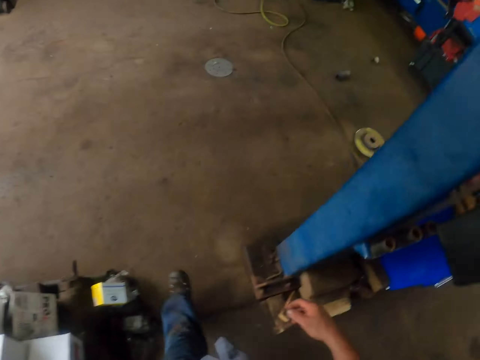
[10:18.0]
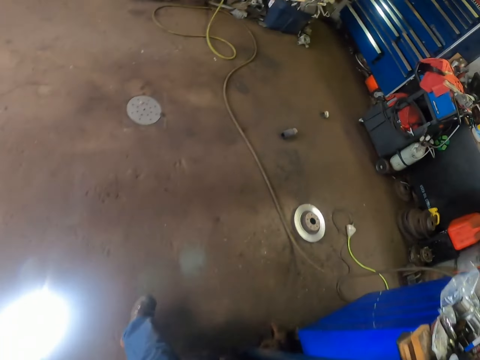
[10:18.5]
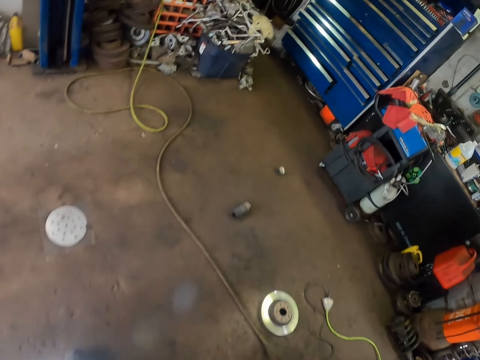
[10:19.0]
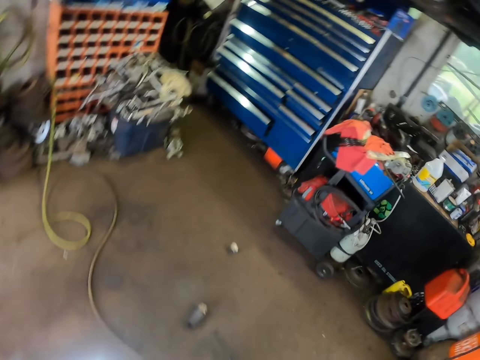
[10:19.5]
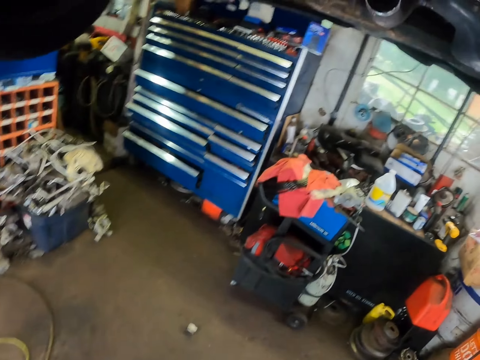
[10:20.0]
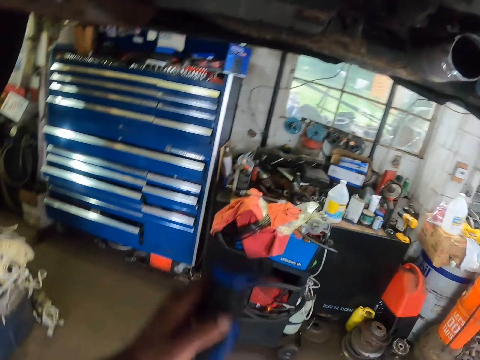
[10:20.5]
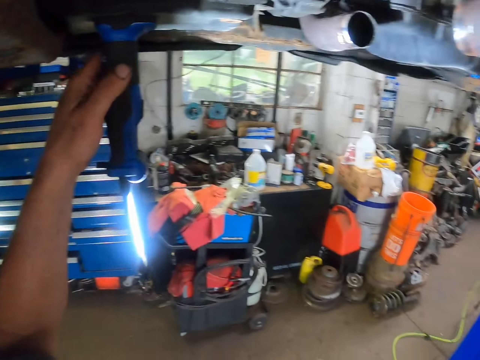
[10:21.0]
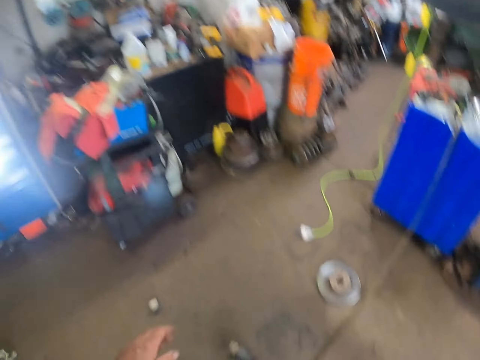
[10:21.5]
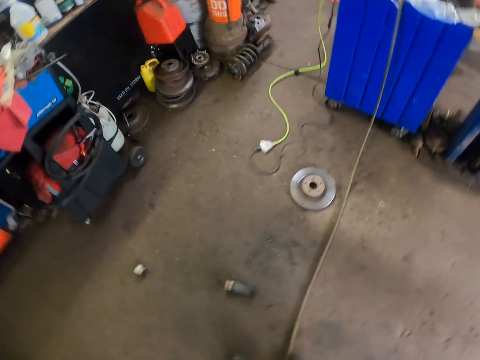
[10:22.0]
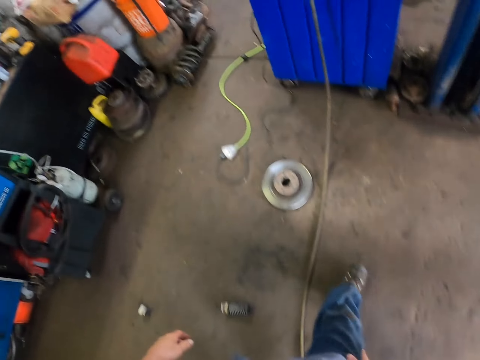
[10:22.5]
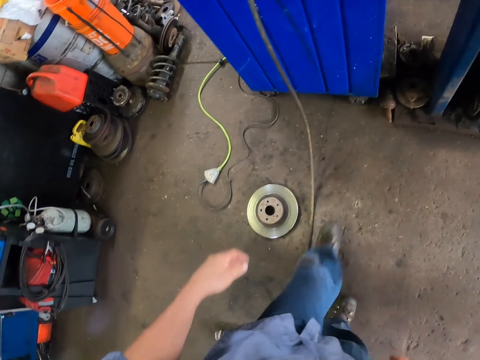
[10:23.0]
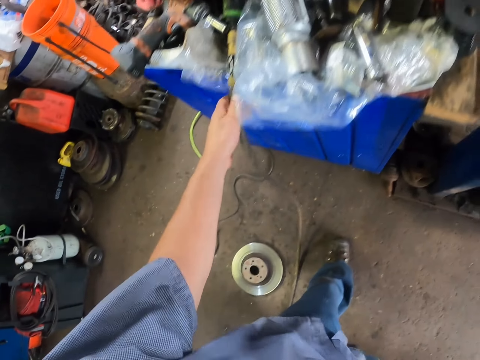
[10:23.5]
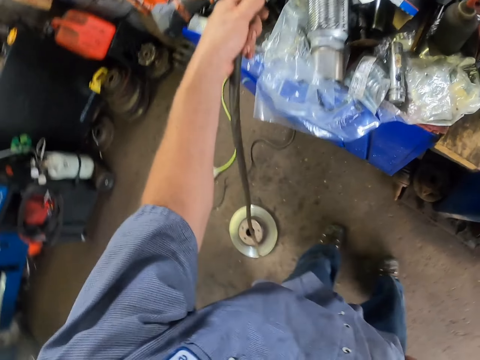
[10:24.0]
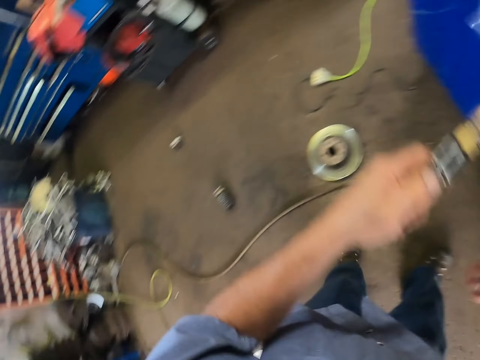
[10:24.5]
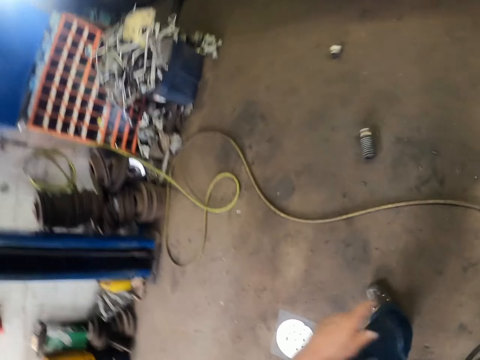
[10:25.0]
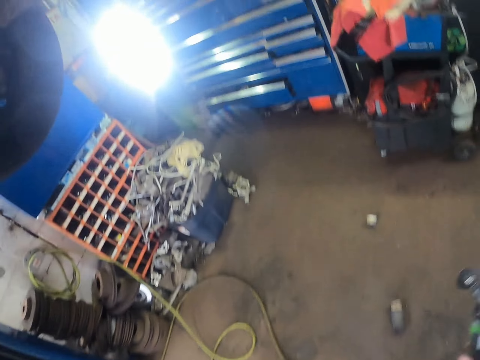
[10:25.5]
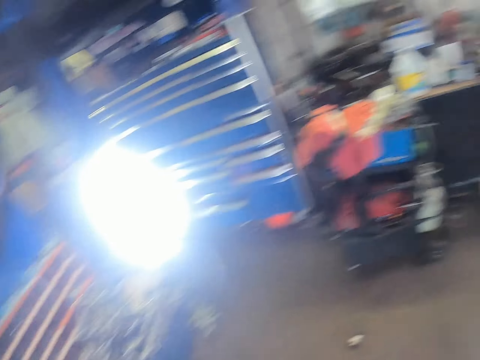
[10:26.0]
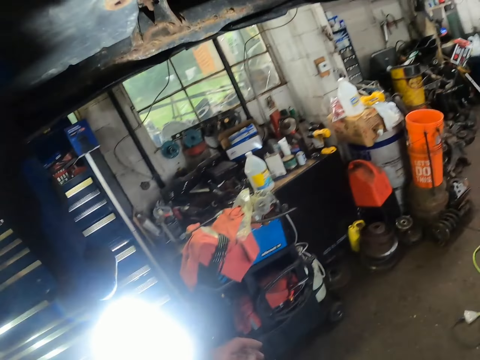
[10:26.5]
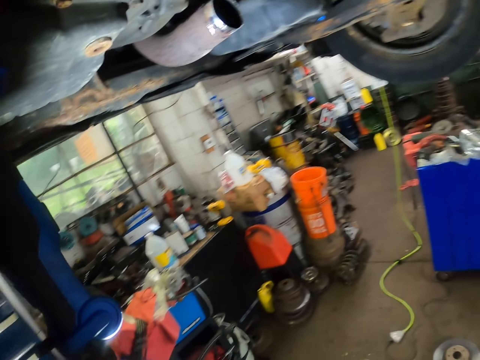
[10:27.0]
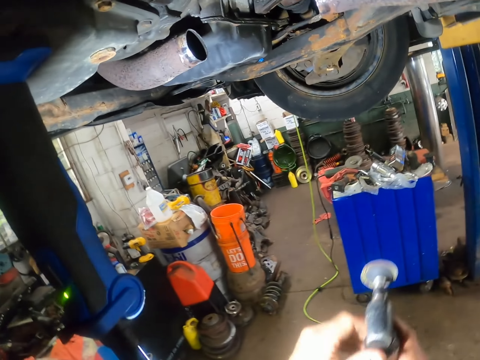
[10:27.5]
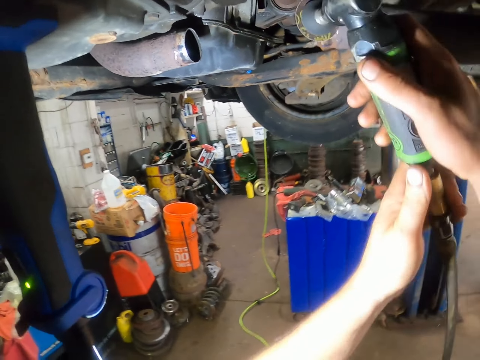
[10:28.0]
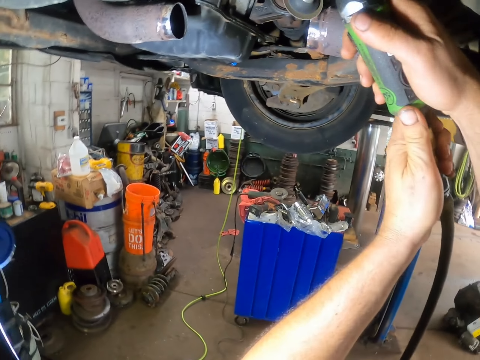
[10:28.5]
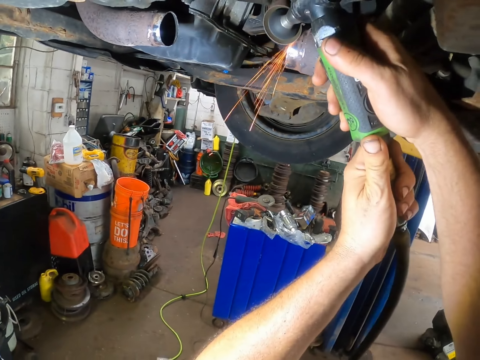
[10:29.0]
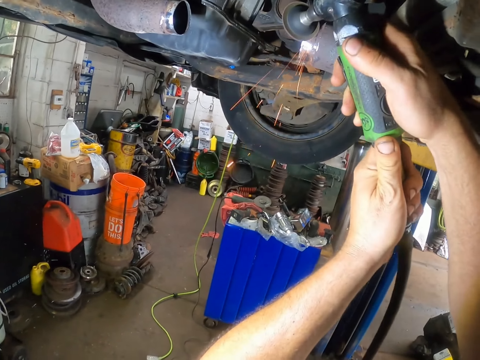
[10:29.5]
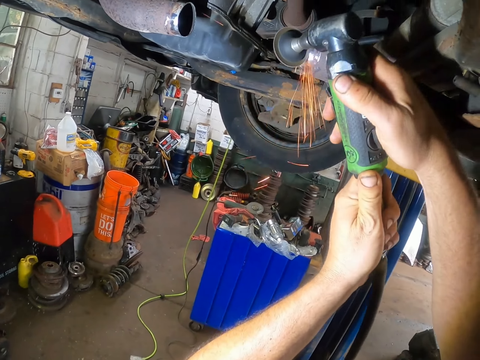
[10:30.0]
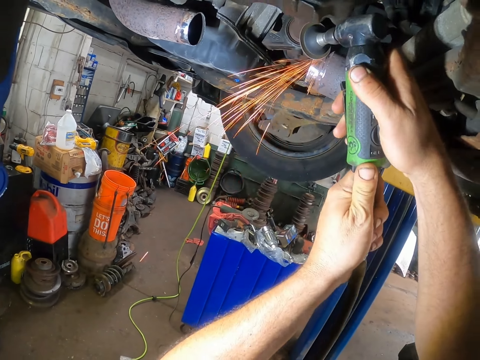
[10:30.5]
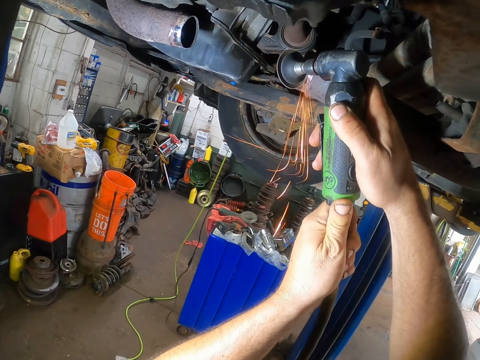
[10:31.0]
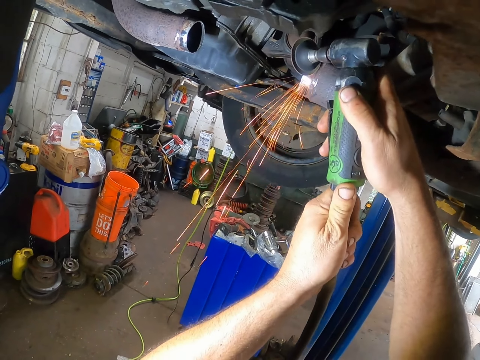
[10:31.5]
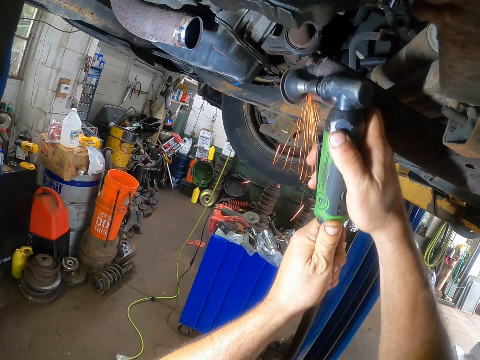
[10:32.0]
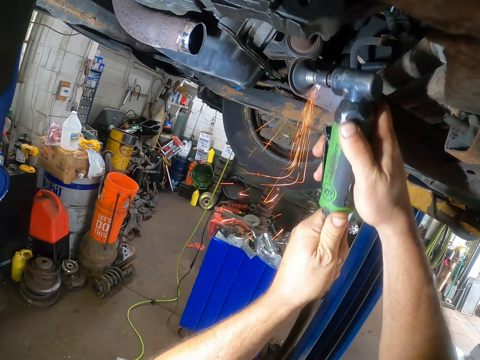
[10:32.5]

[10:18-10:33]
The camera wearer hangs the torch under the car. They walk across the garage. They pick up a grinder or welder. They grind the metal pipe under the car. They weld under the car.

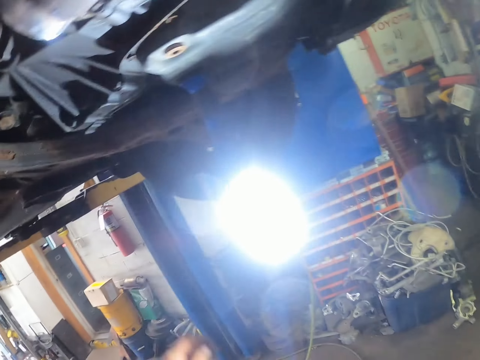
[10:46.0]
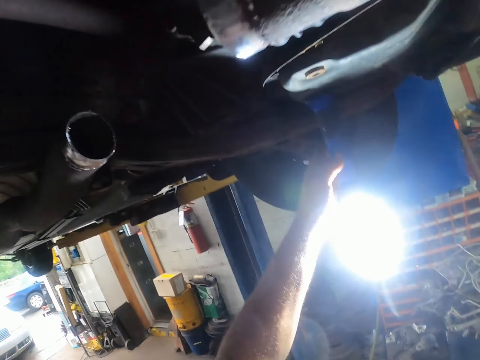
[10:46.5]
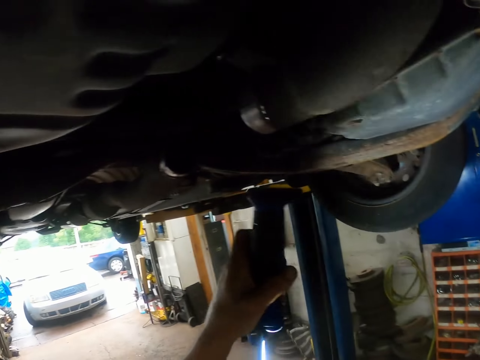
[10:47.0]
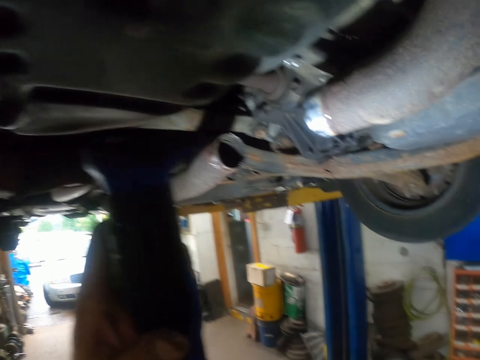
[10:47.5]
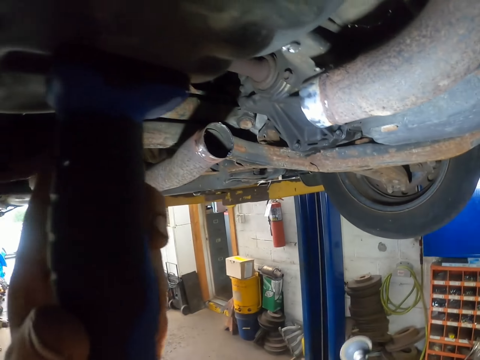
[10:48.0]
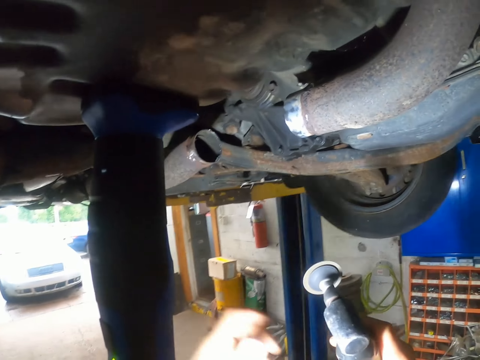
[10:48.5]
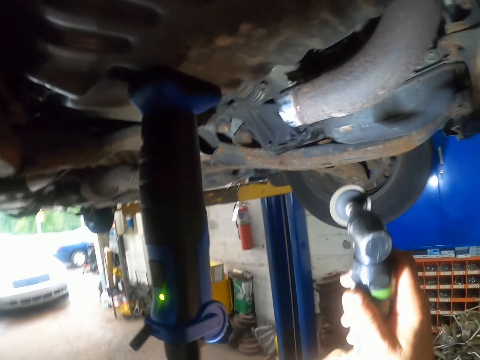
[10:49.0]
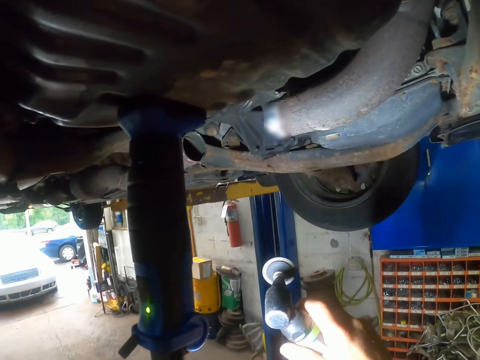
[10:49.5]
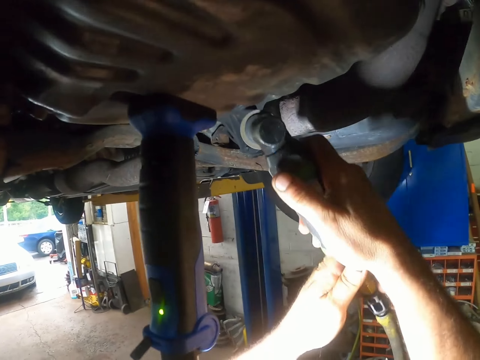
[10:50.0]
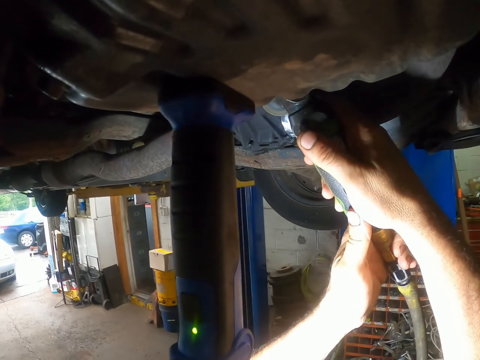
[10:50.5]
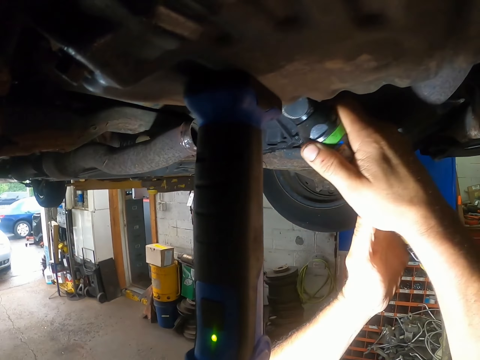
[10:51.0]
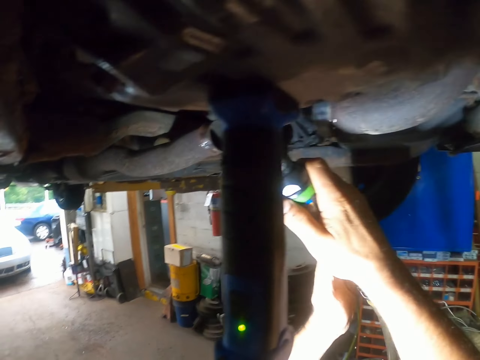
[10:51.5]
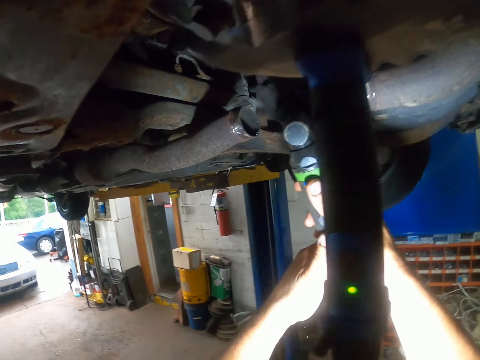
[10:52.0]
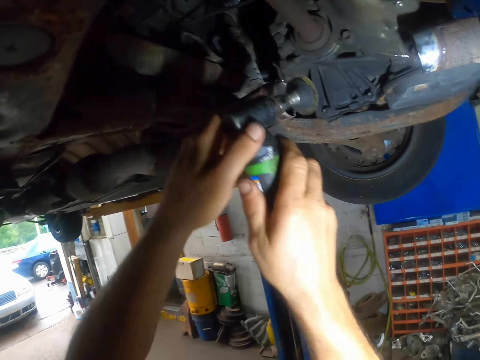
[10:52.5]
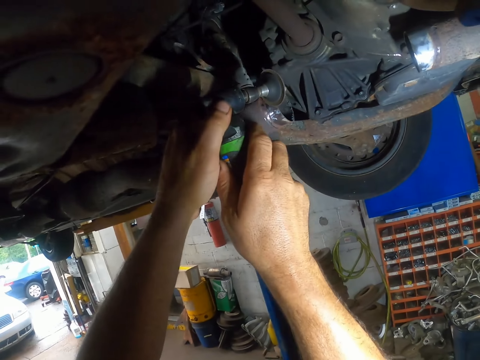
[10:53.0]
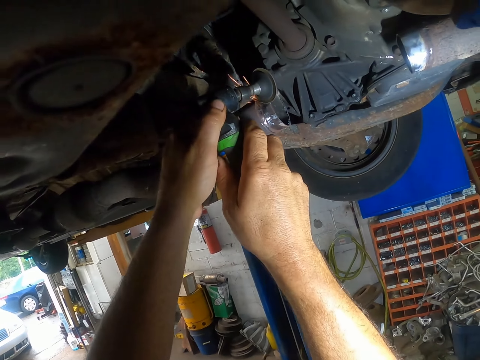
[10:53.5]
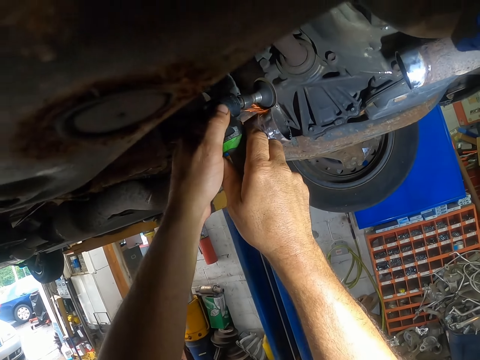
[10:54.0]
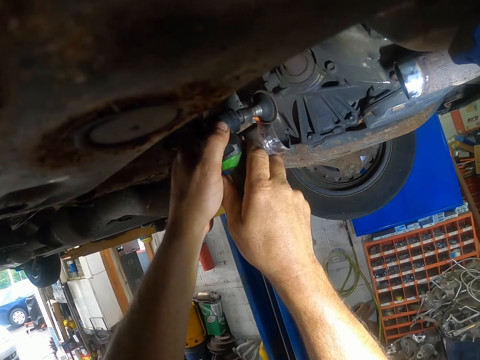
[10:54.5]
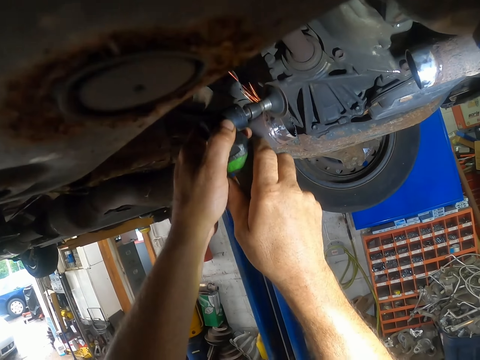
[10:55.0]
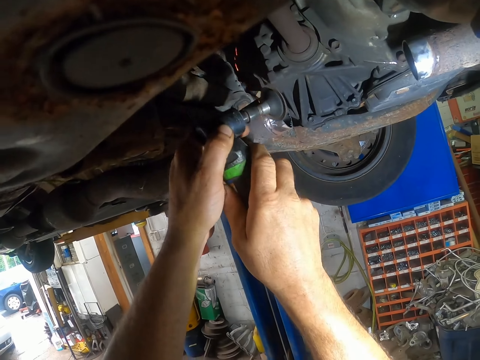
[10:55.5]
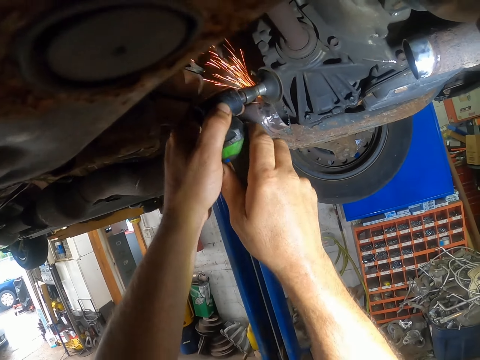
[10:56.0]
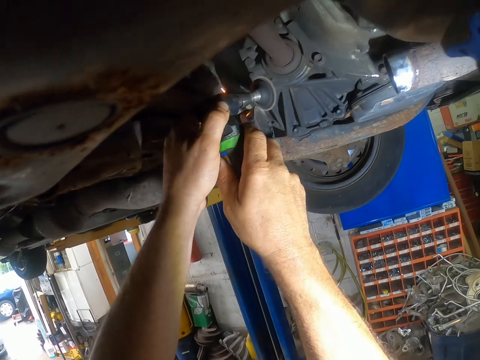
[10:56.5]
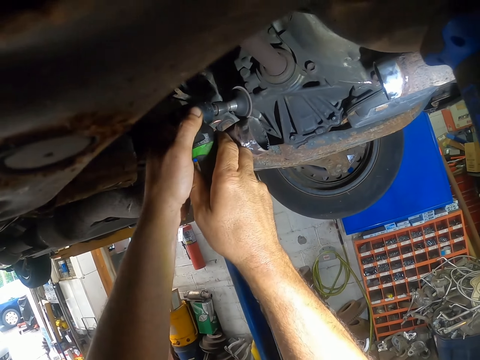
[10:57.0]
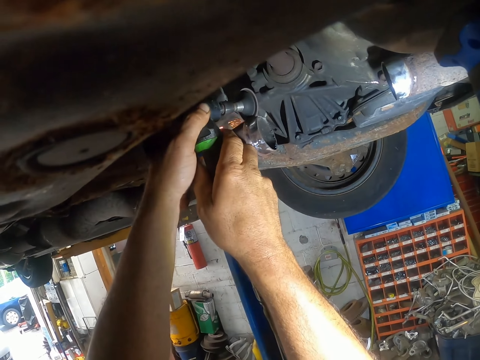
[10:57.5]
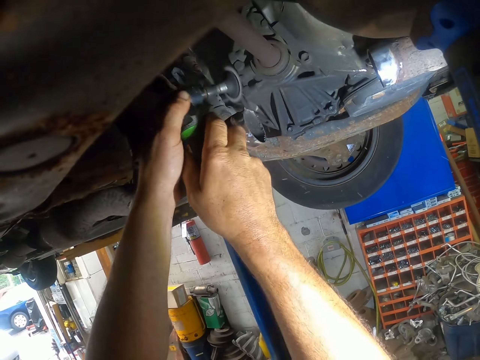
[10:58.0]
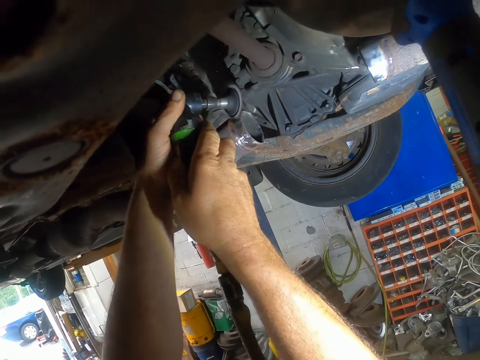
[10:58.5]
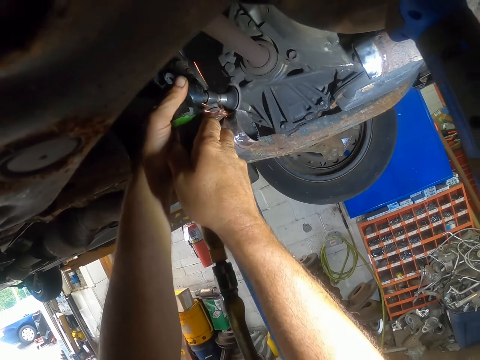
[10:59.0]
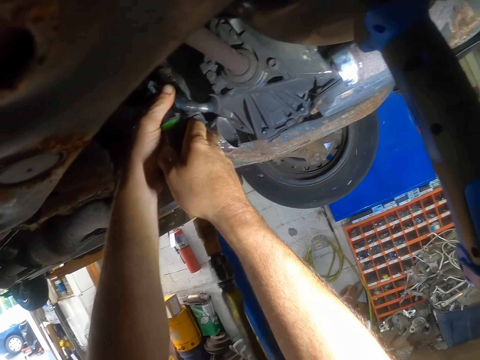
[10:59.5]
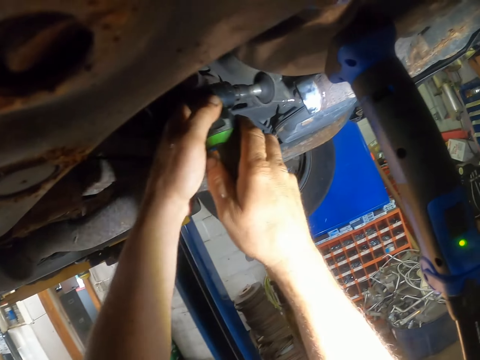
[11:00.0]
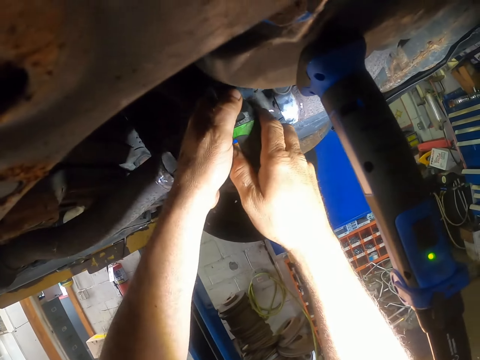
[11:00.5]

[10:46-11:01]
The camera wearer picks up the torch. They move the torch. They put the torch under the car. They hold the welder machine. They grind the metal pipe under the car. They weld under the car.
